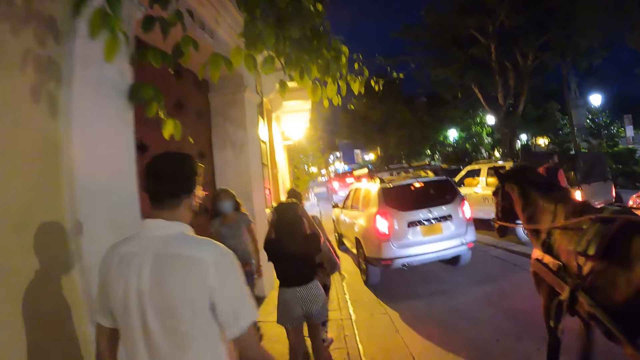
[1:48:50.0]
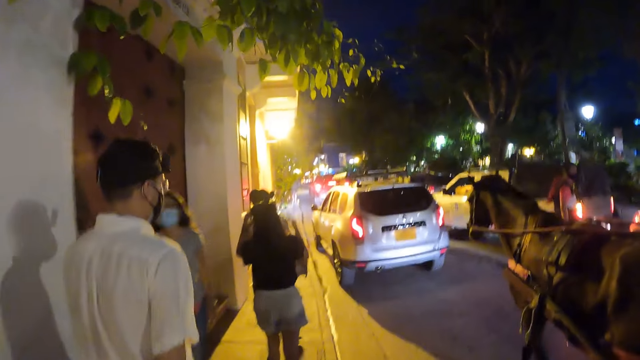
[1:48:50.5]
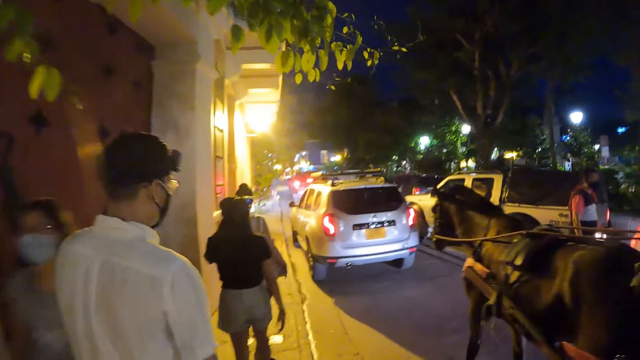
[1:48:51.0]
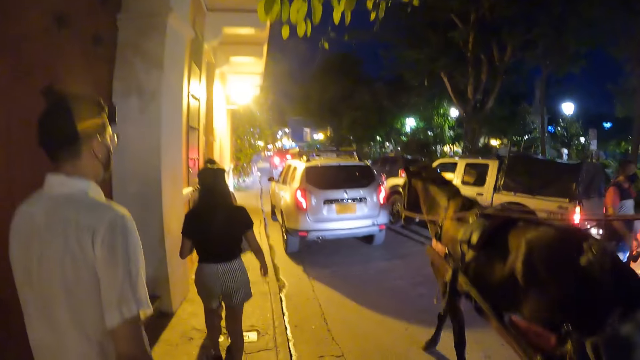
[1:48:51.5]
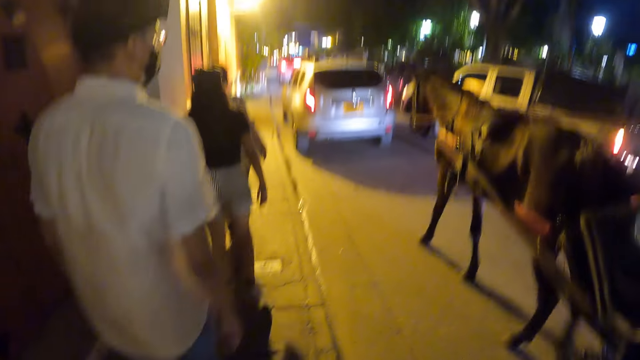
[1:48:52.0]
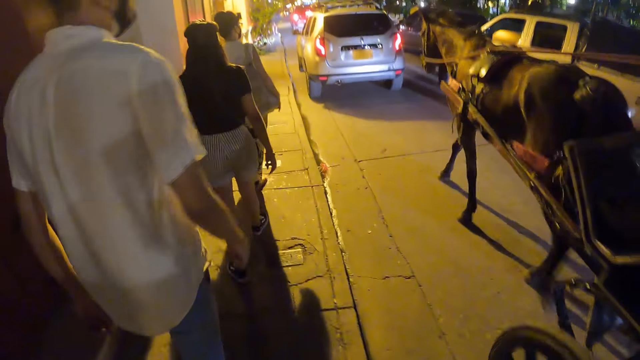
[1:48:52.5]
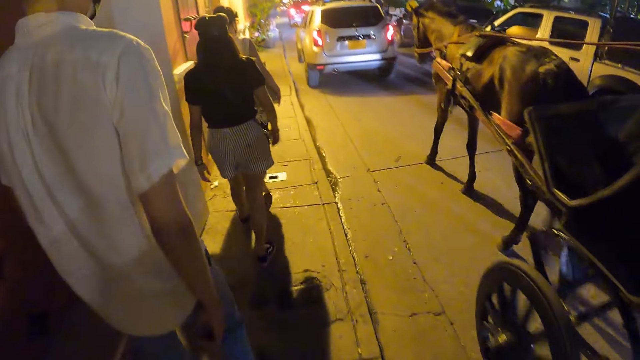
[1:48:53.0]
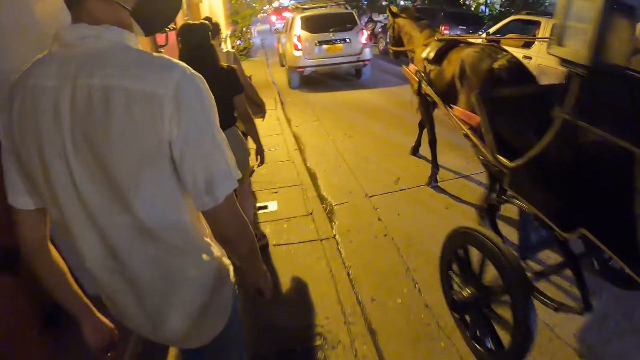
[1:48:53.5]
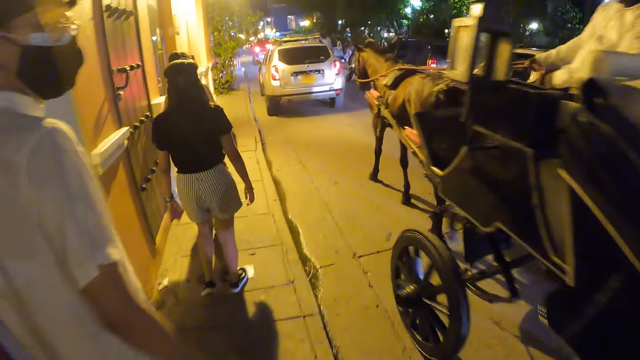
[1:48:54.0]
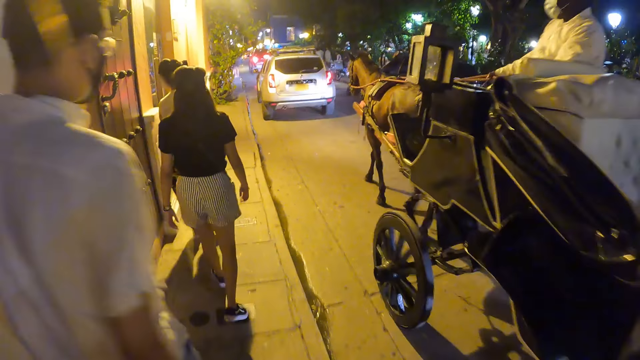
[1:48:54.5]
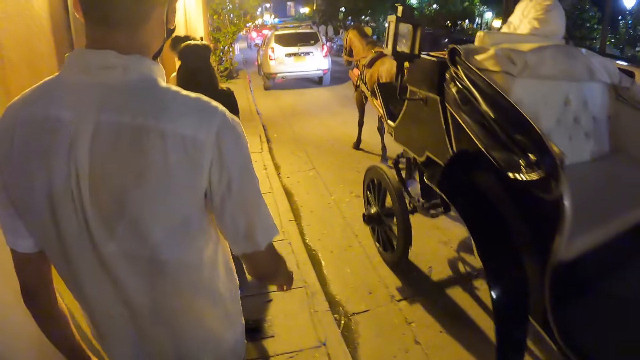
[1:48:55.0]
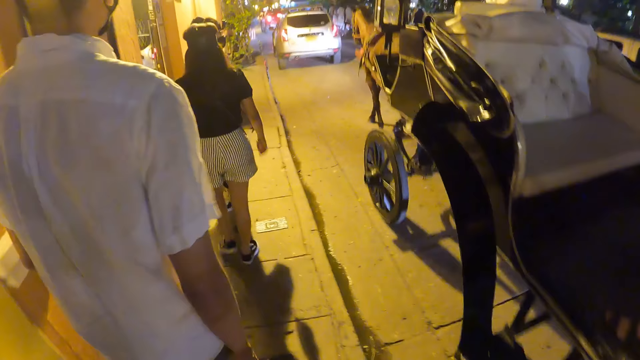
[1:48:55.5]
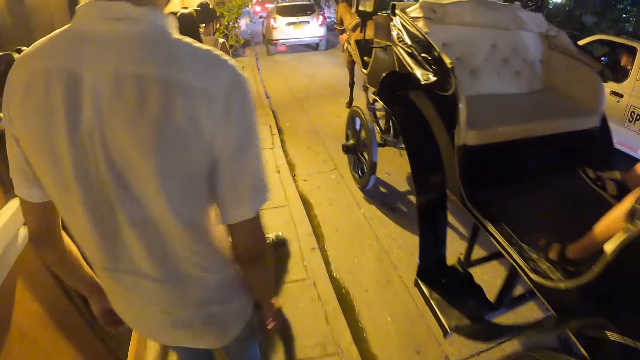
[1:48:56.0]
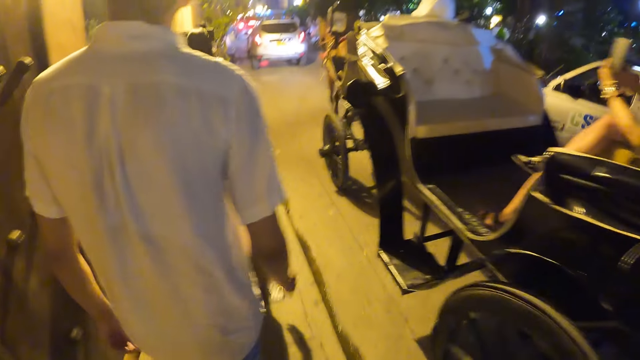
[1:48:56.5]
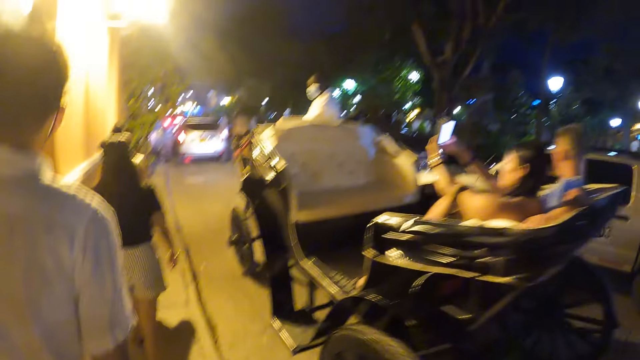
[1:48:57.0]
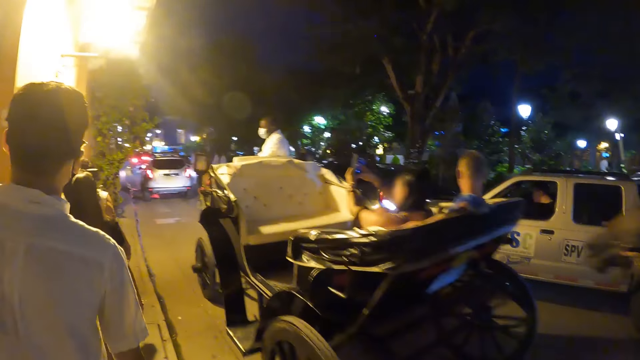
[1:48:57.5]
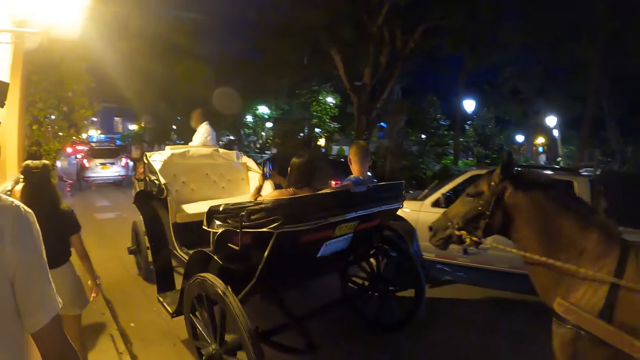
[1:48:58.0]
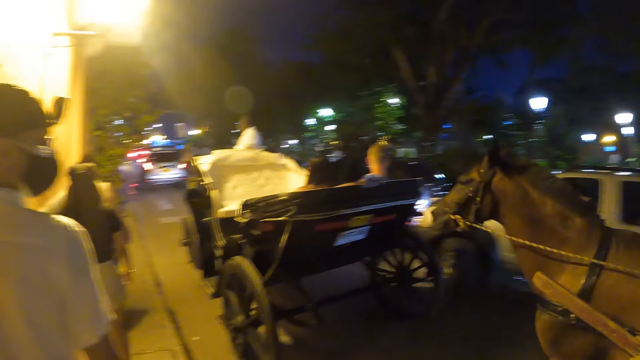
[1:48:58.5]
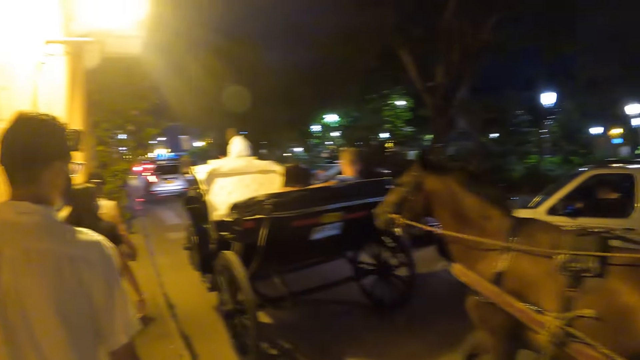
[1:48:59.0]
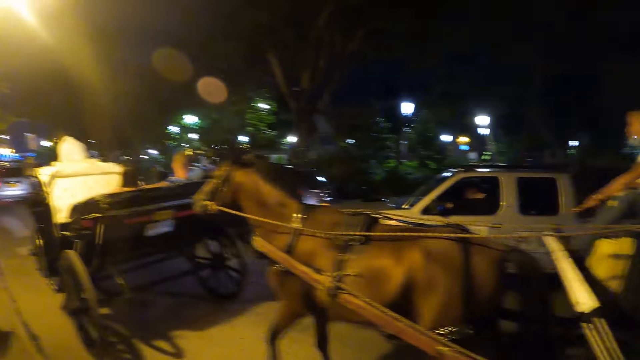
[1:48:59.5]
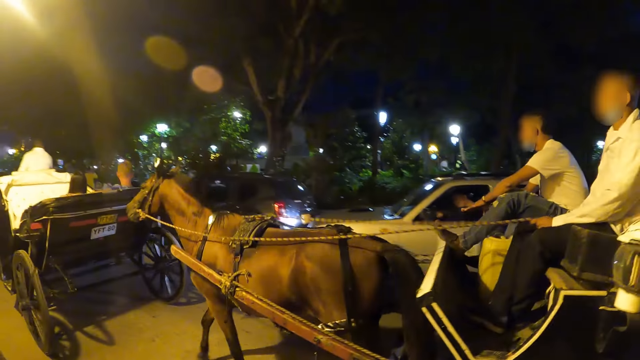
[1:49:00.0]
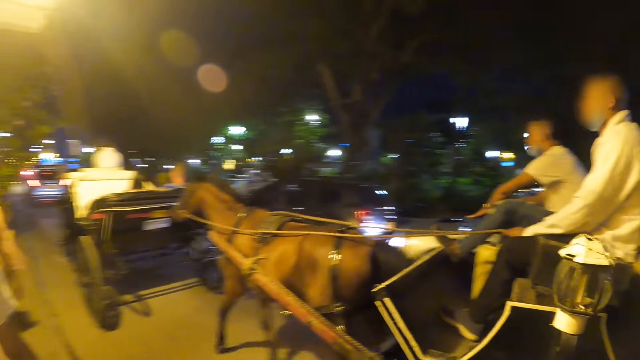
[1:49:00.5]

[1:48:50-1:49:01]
A man rides a carriage past the camera wearer and the group of people. Another man and a third man drive a carriage past the camera wearer and the group of people.

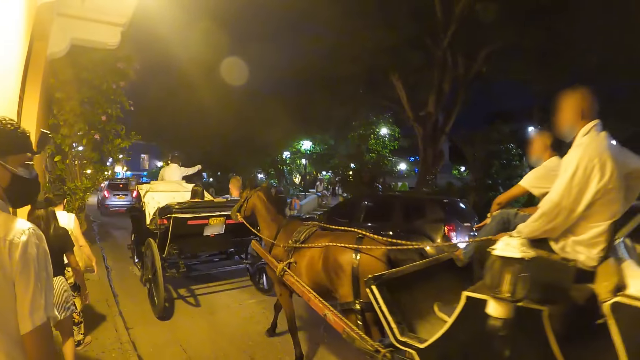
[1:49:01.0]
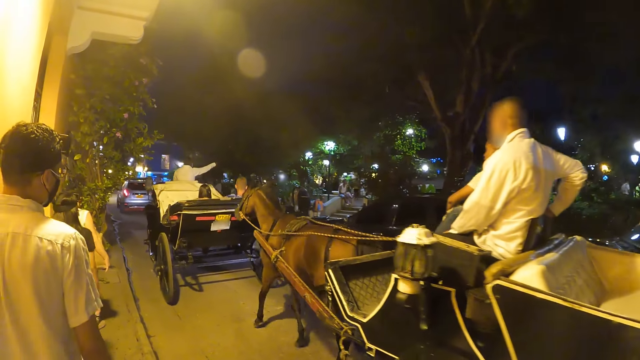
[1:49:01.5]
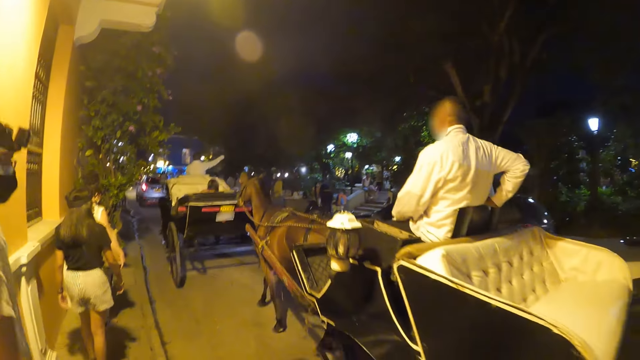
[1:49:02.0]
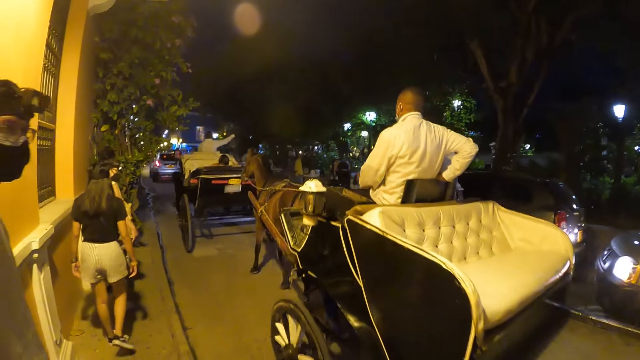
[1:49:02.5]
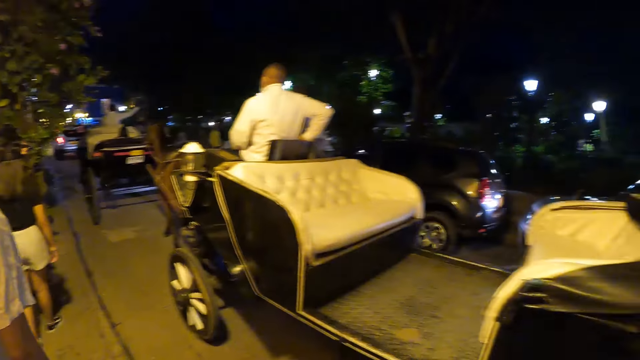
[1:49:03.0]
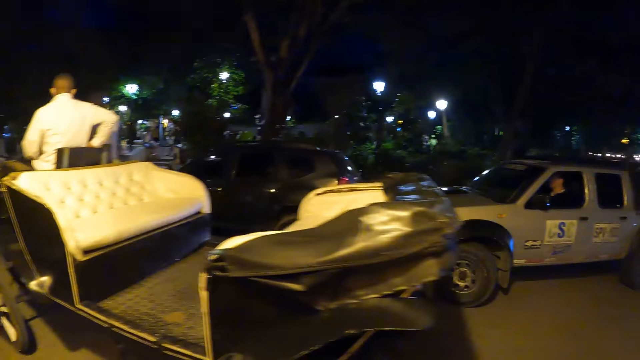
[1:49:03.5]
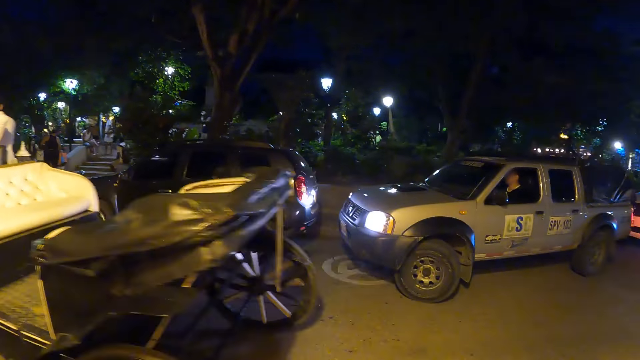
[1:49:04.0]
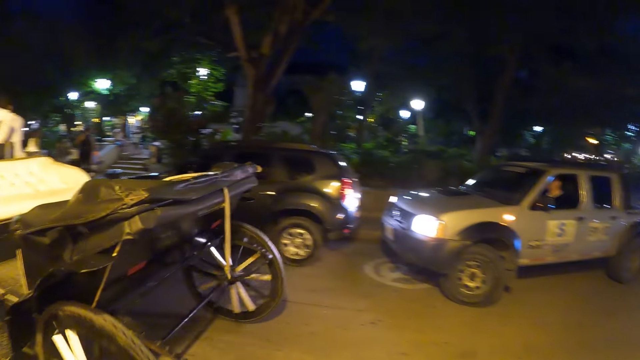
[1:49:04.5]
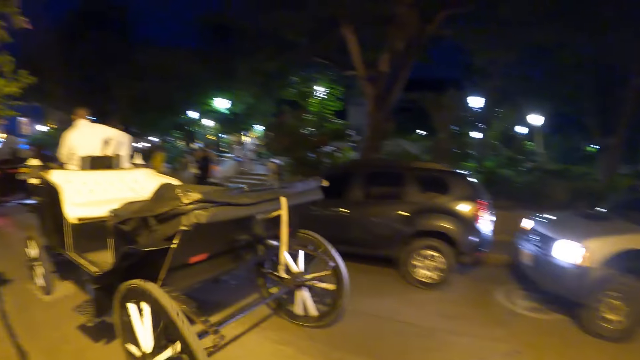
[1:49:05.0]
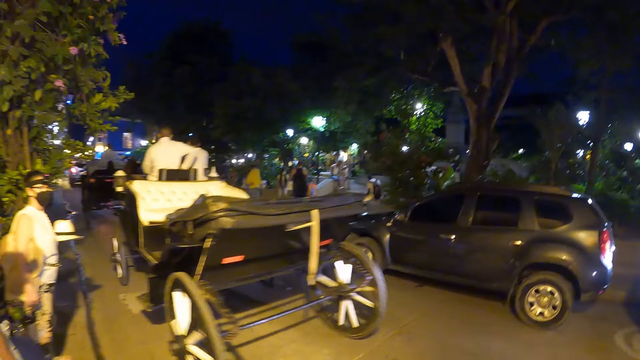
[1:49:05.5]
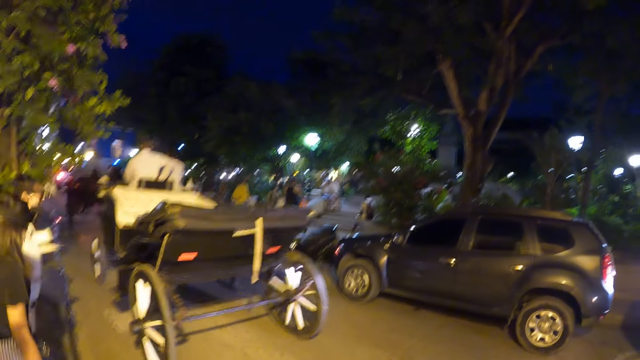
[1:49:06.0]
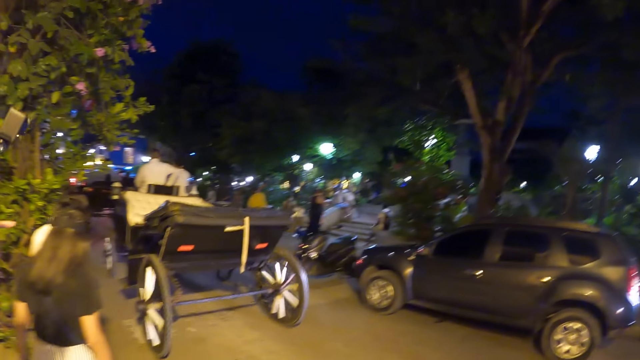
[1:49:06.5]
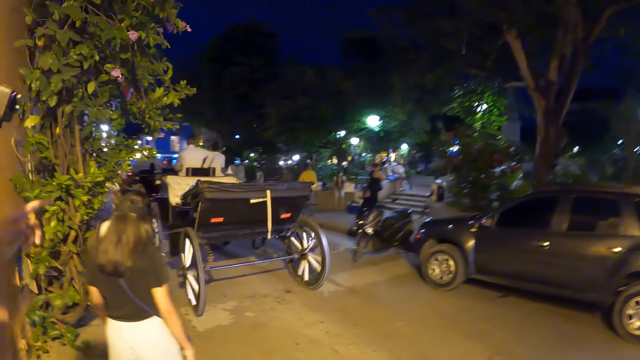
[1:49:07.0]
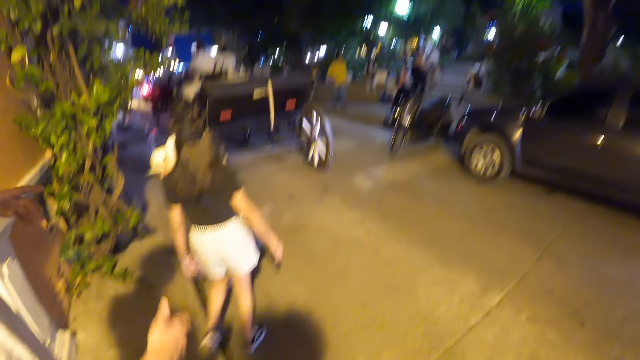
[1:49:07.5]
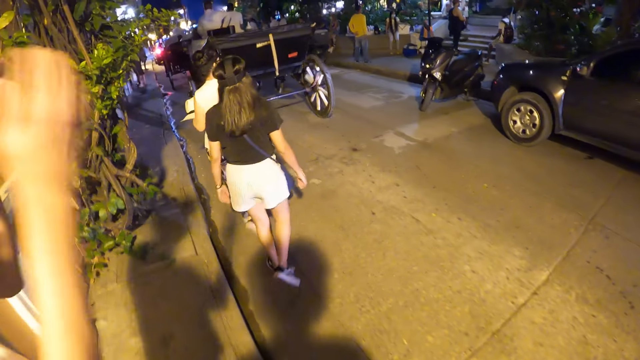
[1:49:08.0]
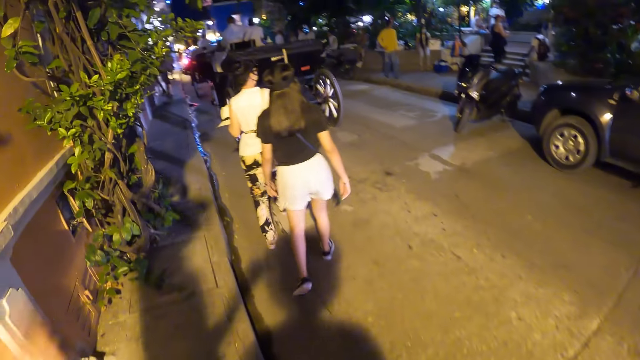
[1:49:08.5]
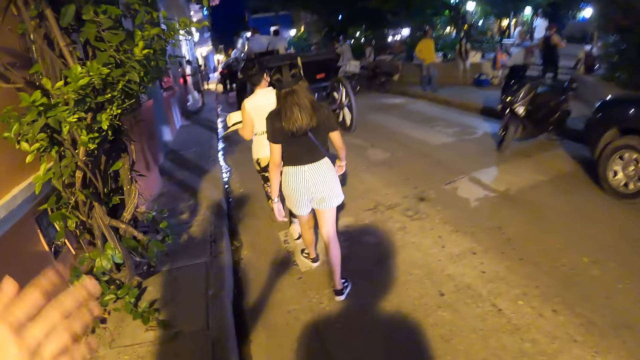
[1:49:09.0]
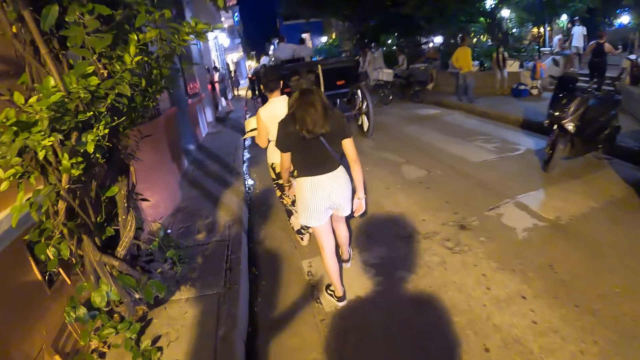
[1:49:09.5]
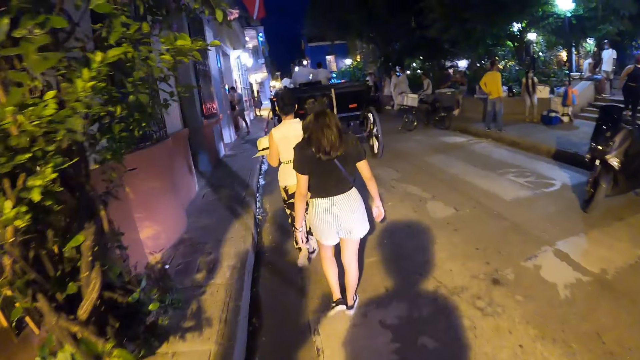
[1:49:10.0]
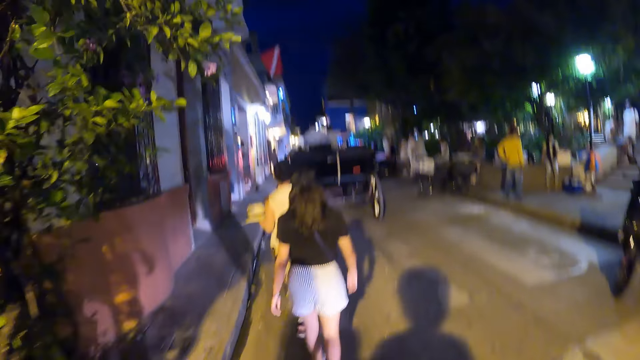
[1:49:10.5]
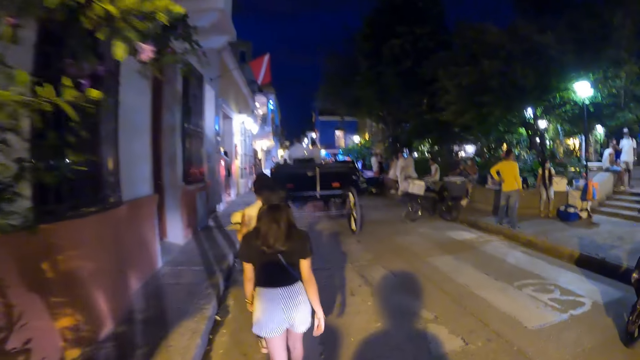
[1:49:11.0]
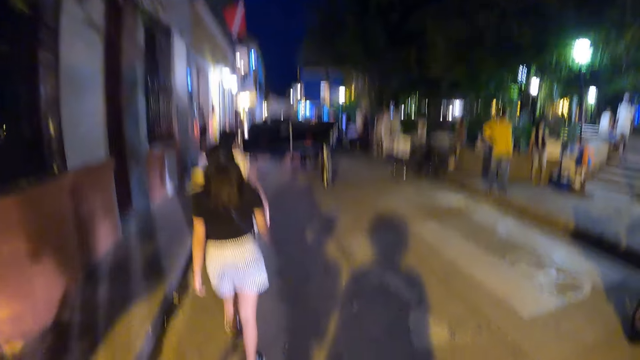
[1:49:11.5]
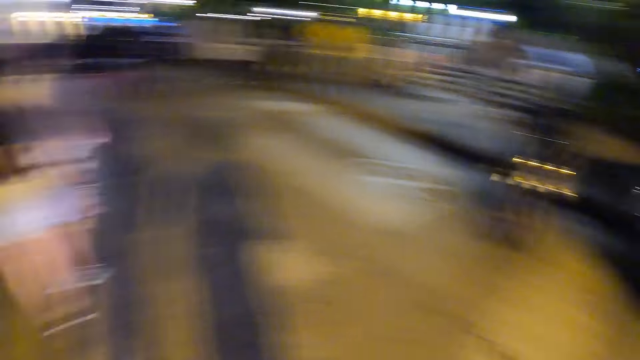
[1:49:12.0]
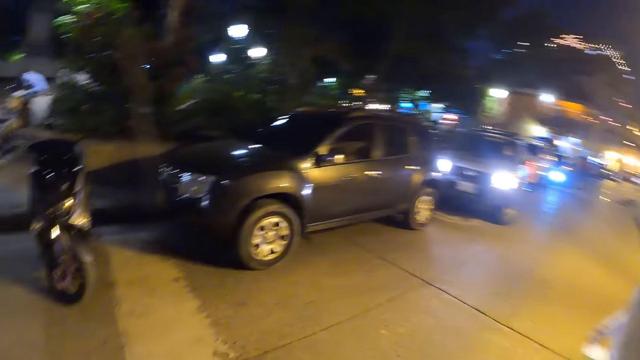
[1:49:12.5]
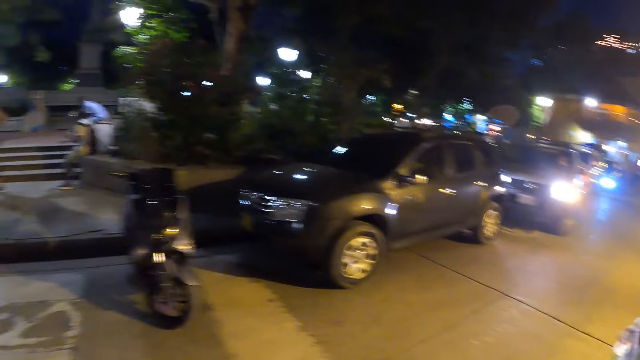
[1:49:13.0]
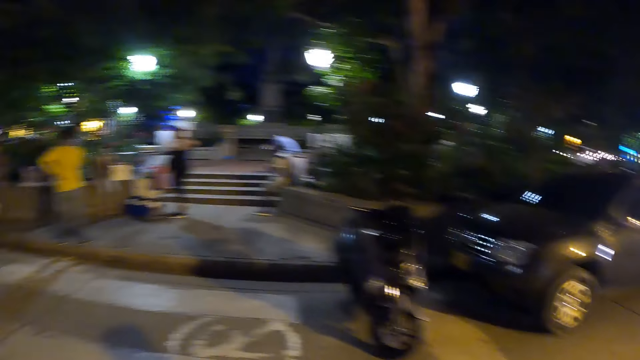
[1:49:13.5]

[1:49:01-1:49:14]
The camera wearer looks around the street. The man adjusts a head camera with his hands. The camera wearer interacts with the man. They walk outside across the road and look around the street.
